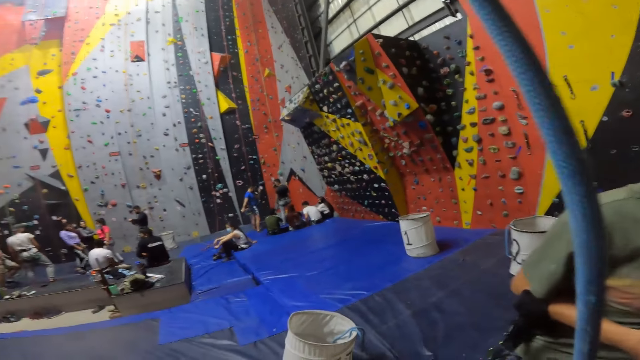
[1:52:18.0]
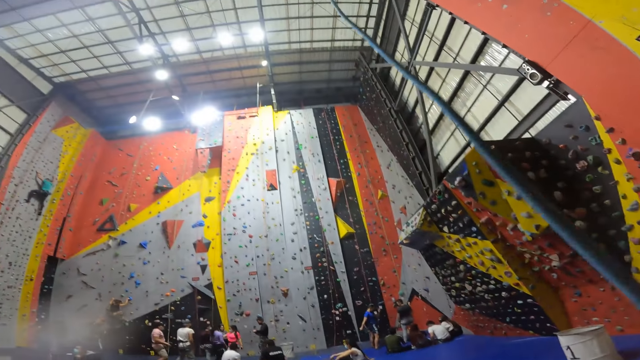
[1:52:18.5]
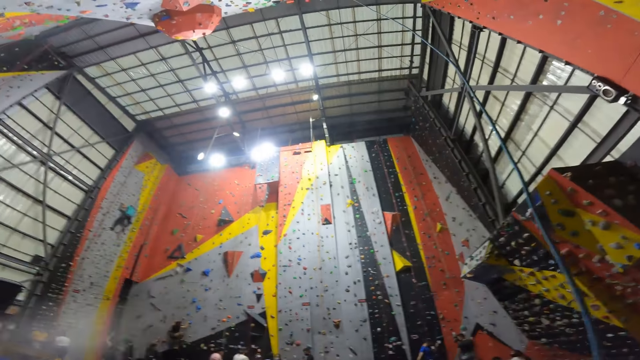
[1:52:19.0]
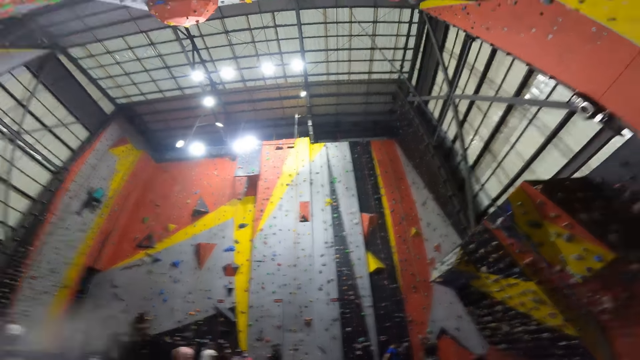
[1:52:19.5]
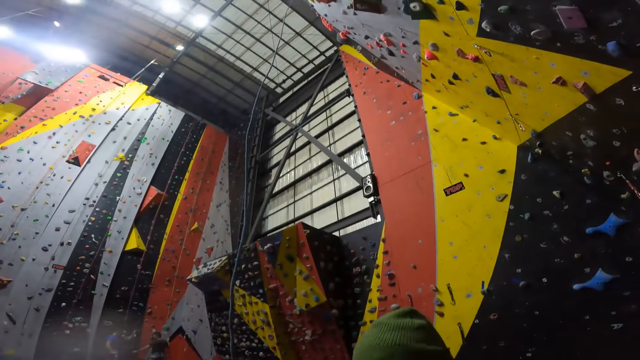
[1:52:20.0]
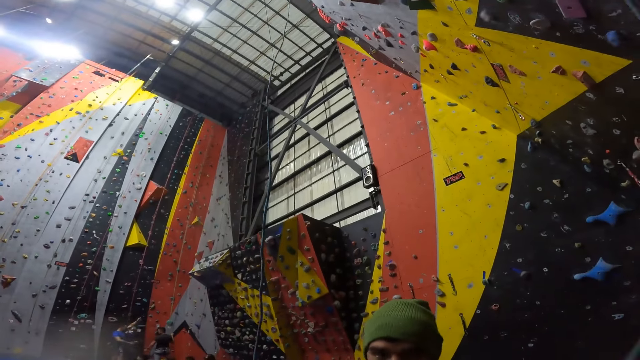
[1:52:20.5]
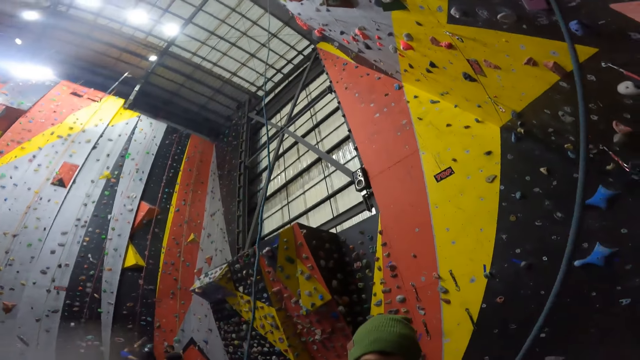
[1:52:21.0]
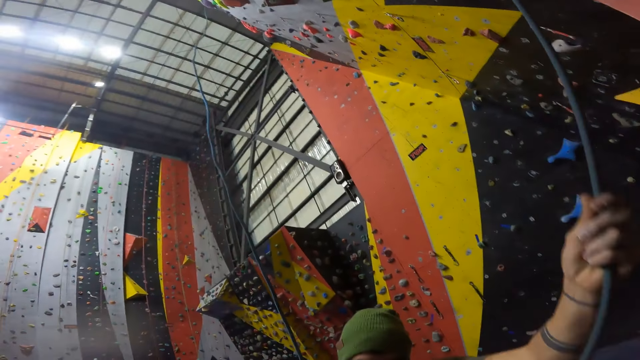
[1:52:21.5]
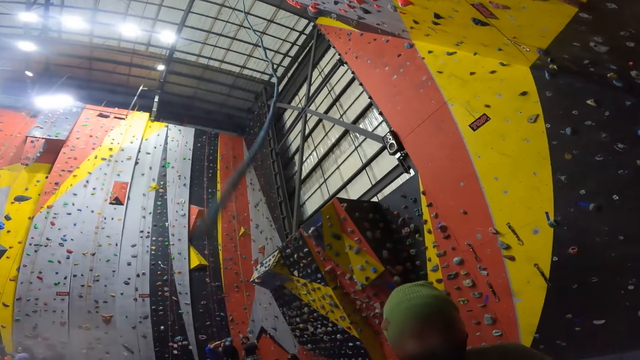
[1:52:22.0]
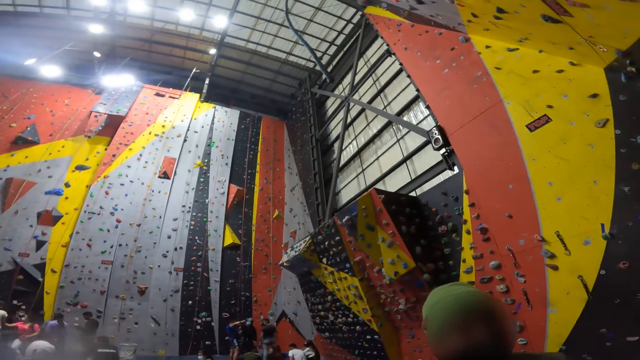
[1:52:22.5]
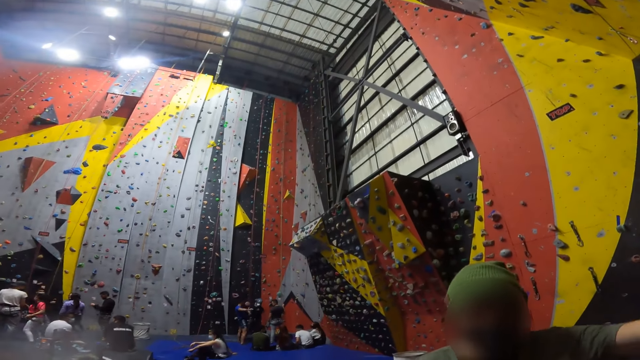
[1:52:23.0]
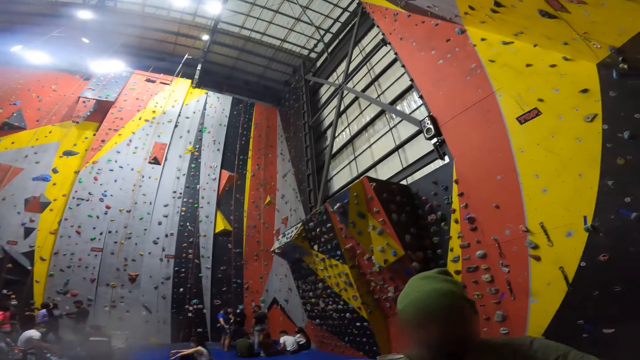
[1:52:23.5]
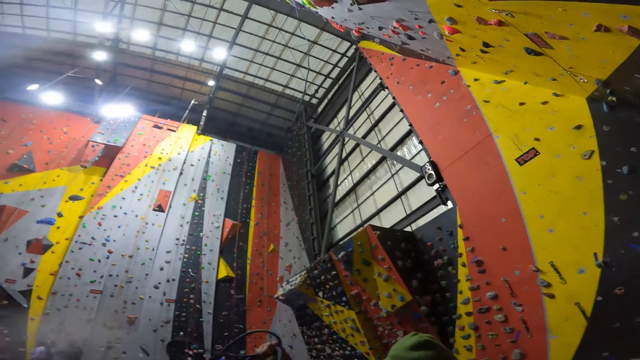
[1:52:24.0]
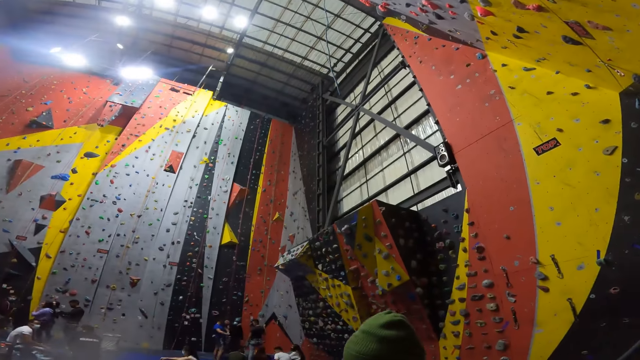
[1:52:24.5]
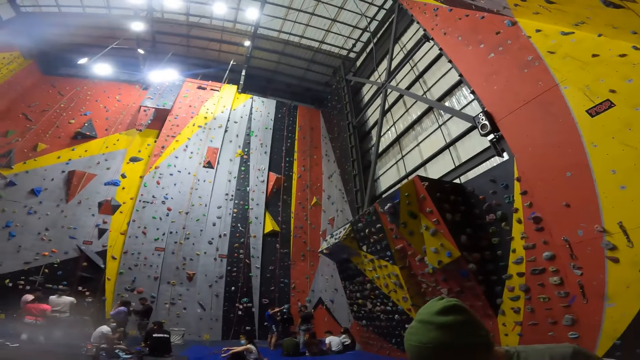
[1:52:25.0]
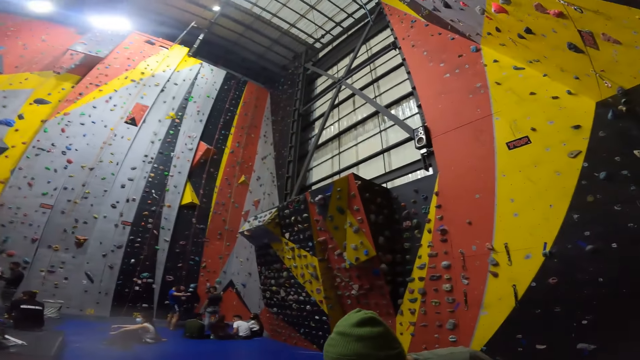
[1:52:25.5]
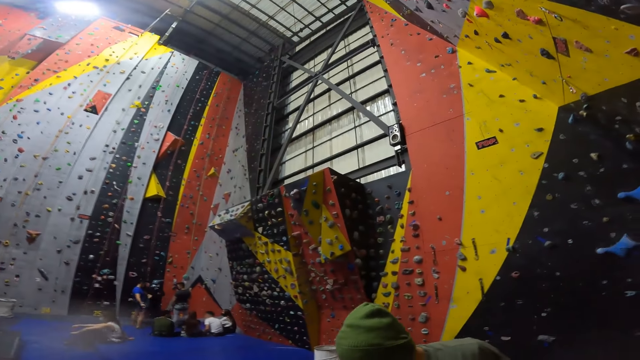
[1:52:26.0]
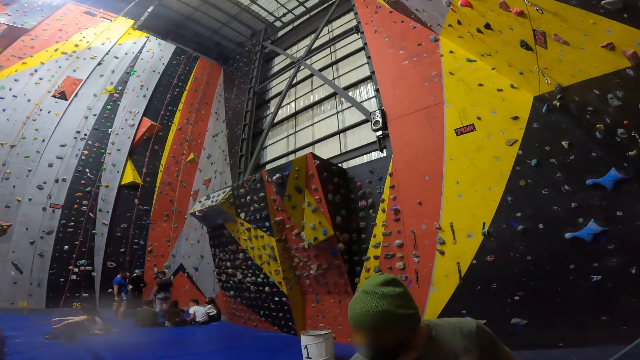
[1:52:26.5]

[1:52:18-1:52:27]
The camera wearer looks around. They pull the rope. A person pulls the rope in the bouldering wall and removes the rope on the lock. The camera wearer looks at the person. They look around.

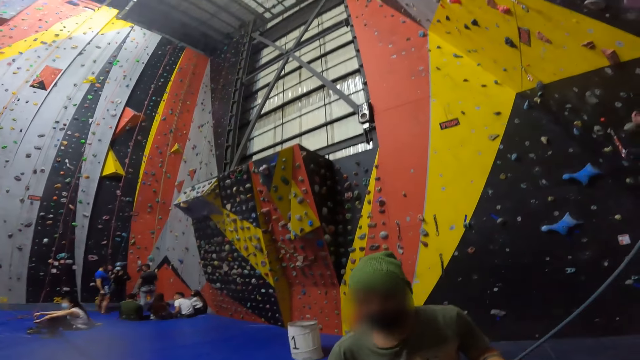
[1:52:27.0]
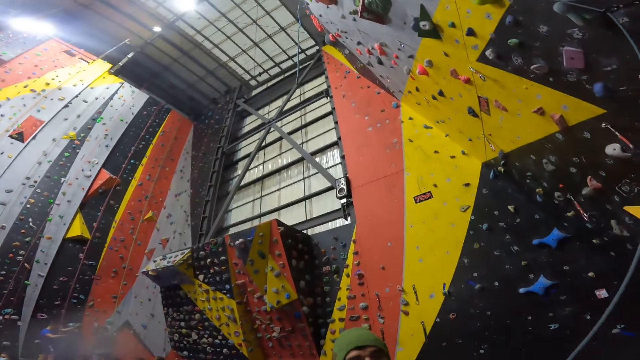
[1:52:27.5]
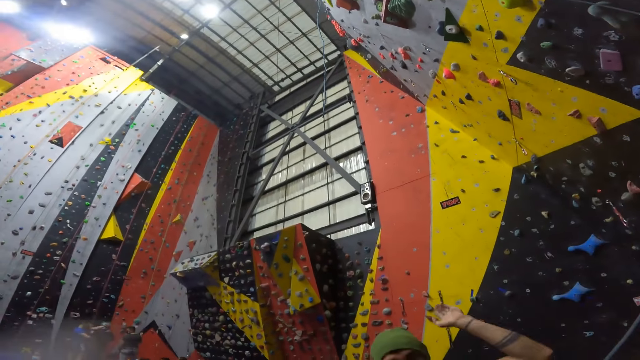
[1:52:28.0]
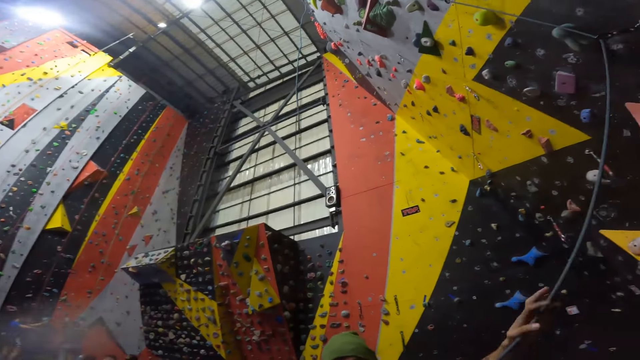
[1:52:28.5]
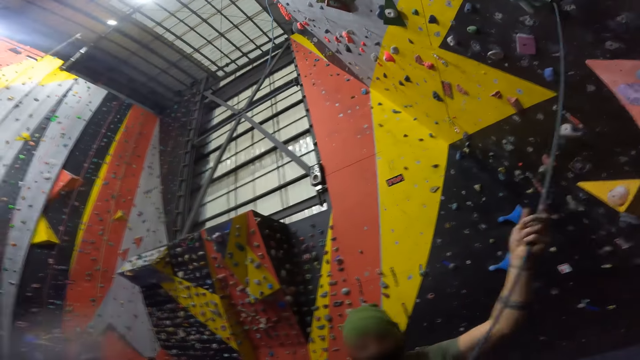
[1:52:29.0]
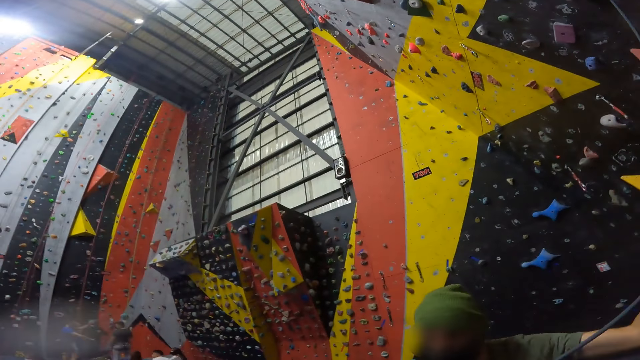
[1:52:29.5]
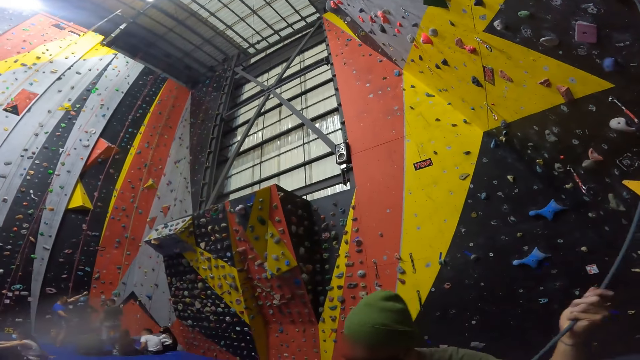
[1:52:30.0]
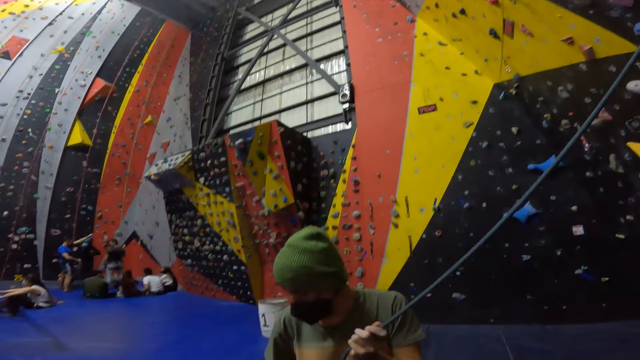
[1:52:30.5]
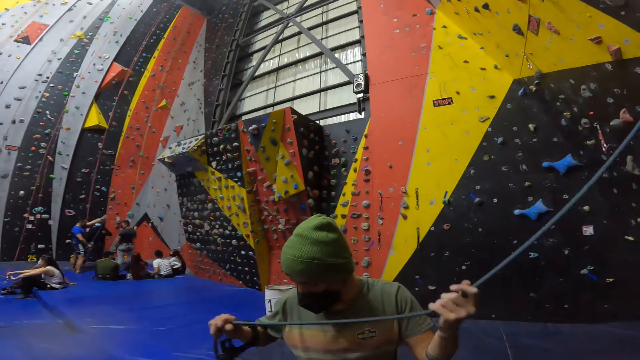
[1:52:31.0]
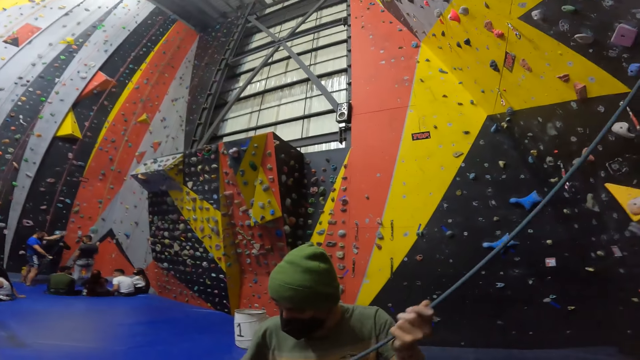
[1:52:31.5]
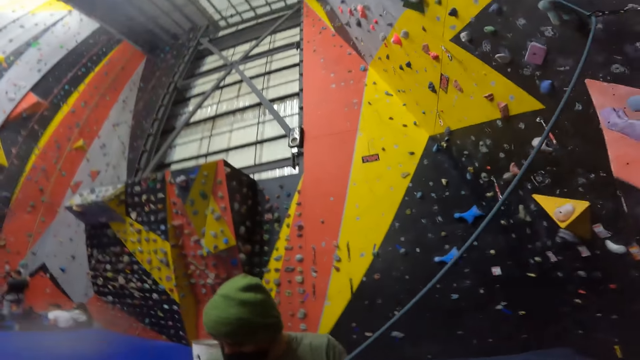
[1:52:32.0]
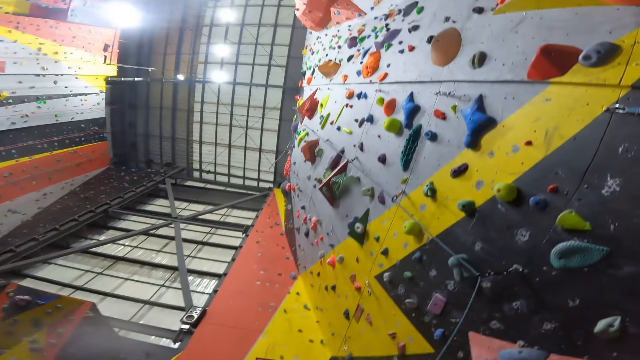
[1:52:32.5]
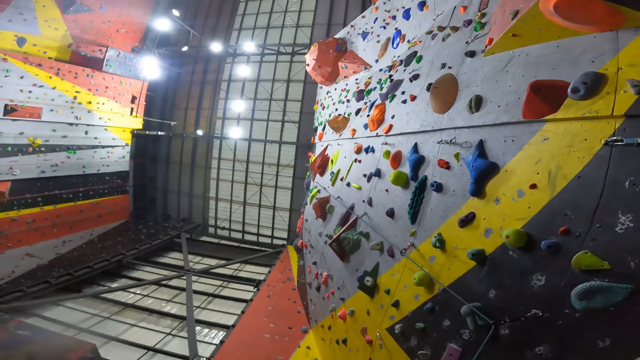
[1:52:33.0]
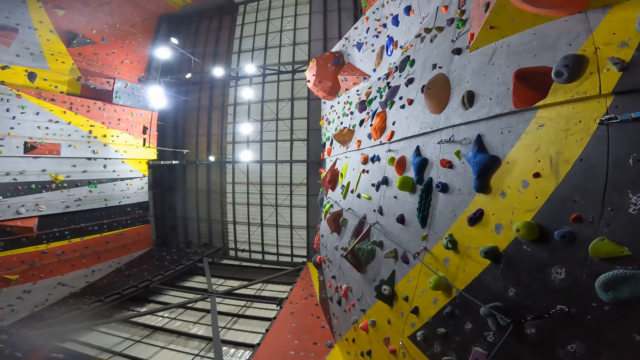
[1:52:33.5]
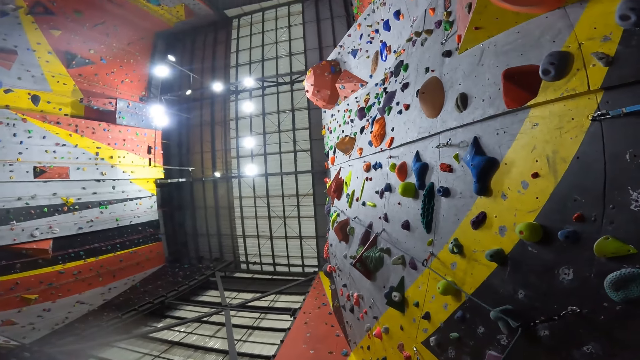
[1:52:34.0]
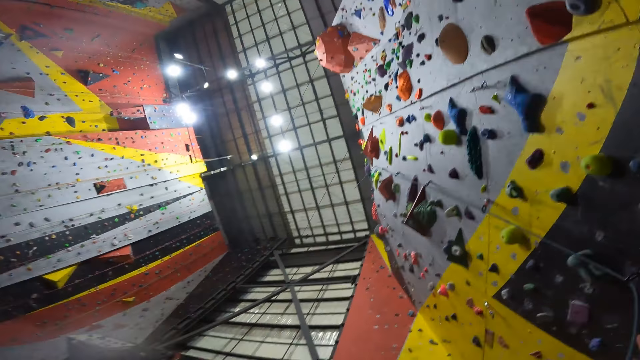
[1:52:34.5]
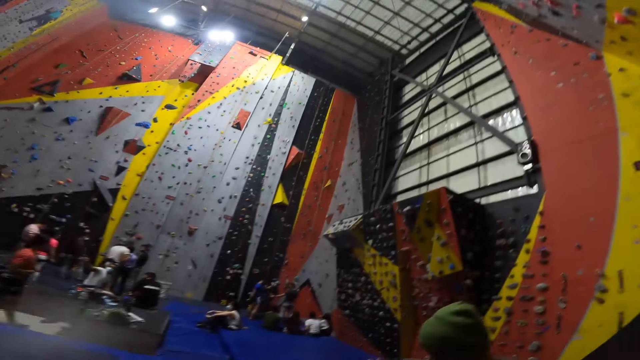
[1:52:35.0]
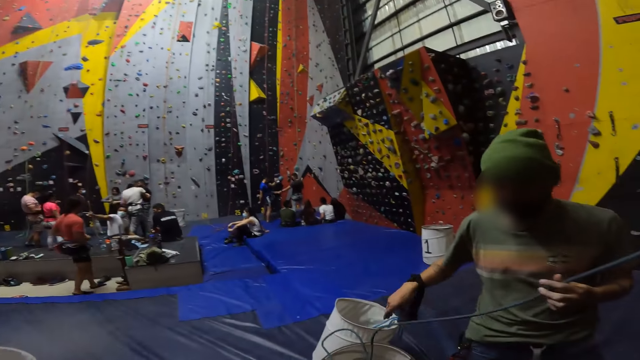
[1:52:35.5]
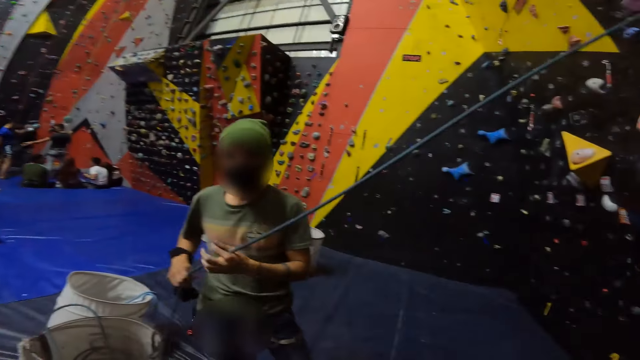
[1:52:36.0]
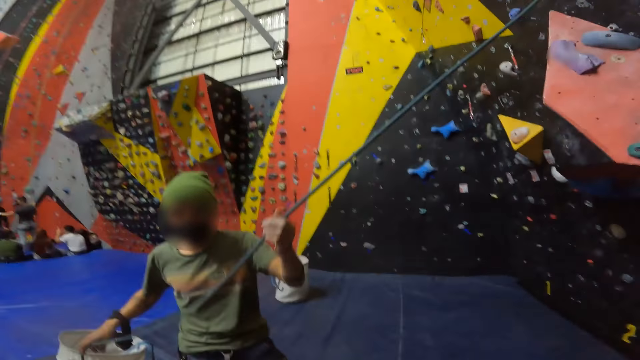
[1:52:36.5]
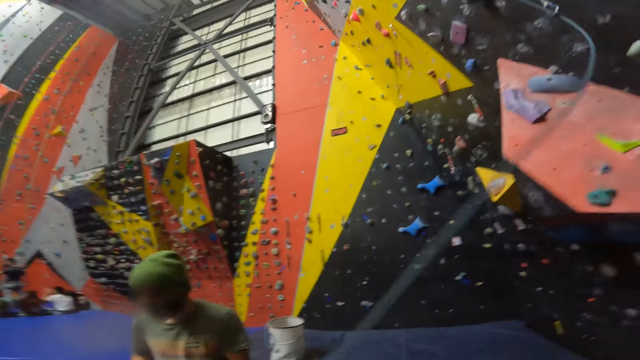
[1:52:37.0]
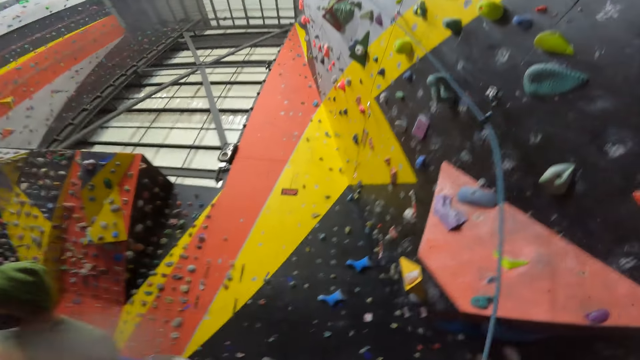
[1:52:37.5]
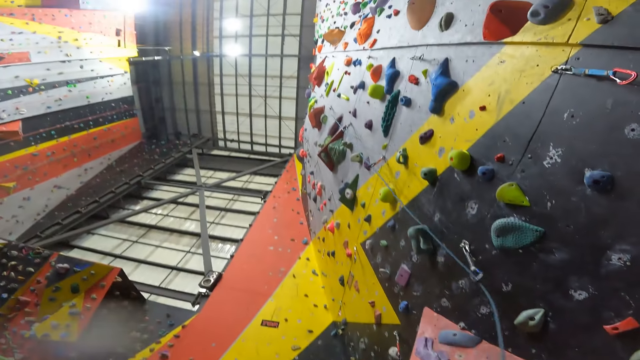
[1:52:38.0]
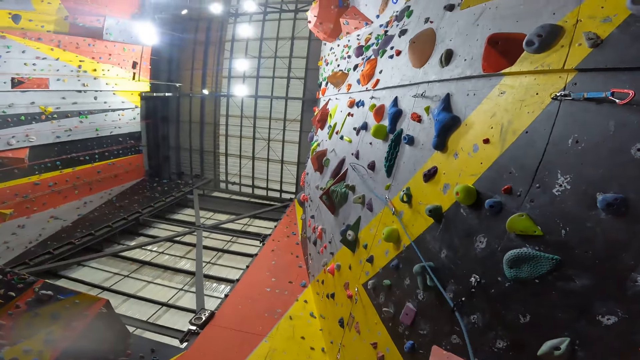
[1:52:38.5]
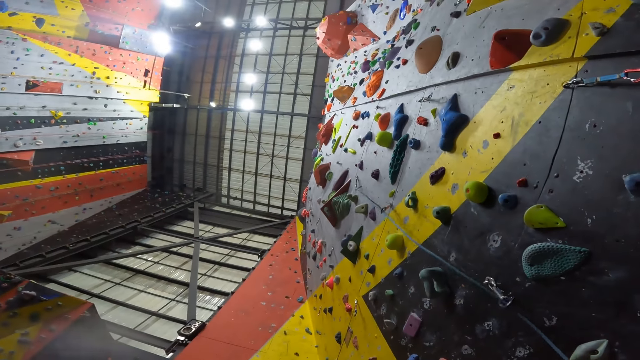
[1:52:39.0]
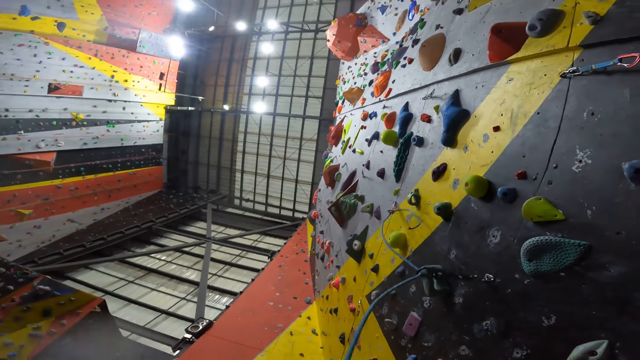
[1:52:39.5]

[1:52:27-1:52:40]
A person touches the rope. The person pulls the rope on the bouldering wall. The person pulls the rope on the bouldering wall again. The camera wearer looks at the person. The person locks the rope. The camera wearer looks around the room. The person pulls the rope on the bouldering wall. The camera wearer looks at the person. They look around.
